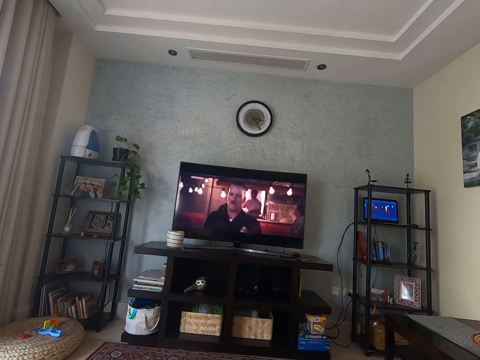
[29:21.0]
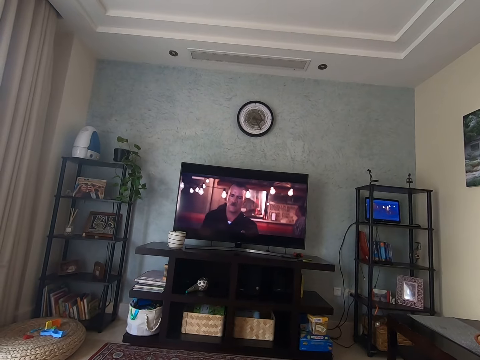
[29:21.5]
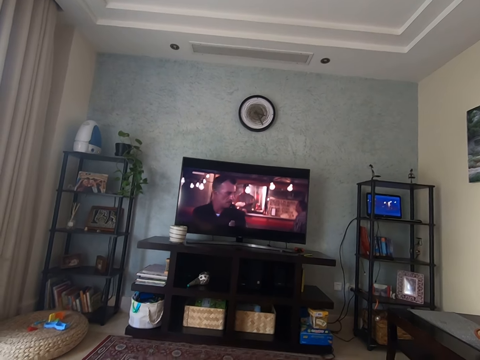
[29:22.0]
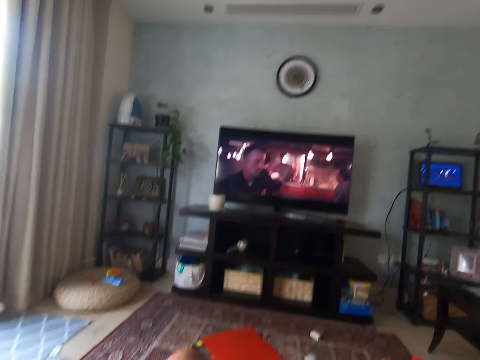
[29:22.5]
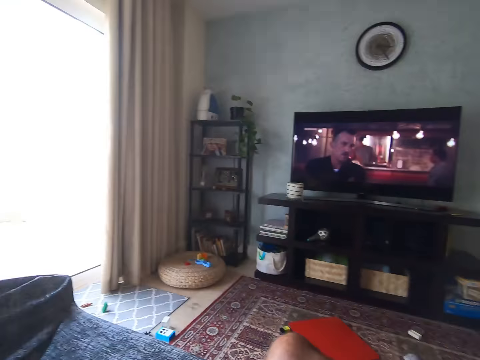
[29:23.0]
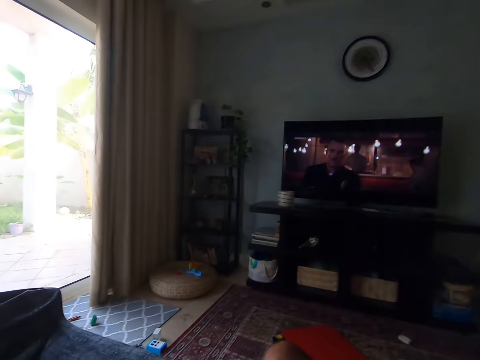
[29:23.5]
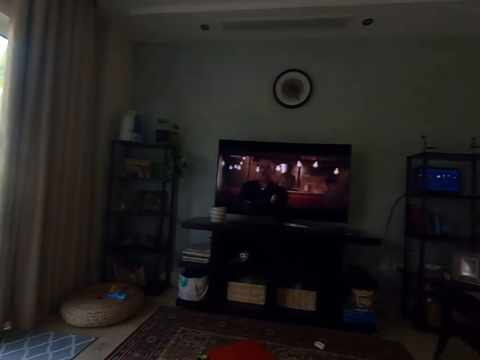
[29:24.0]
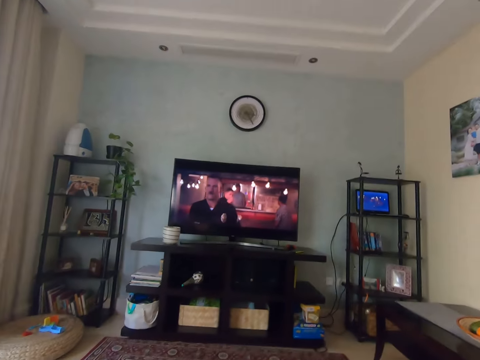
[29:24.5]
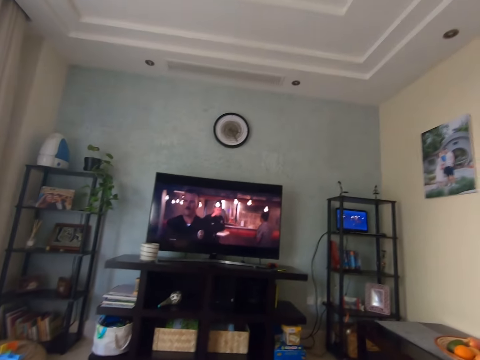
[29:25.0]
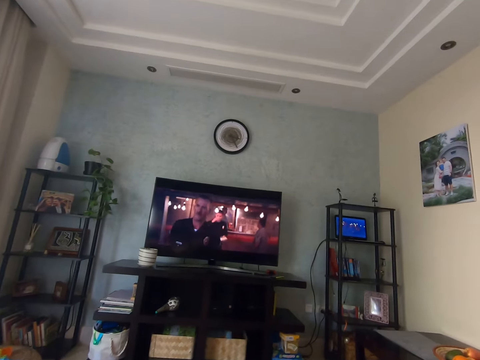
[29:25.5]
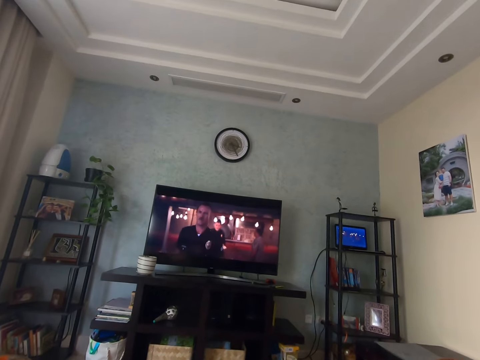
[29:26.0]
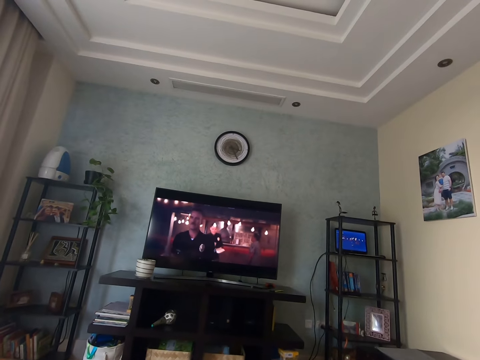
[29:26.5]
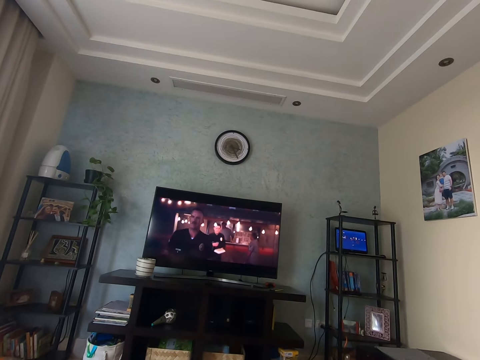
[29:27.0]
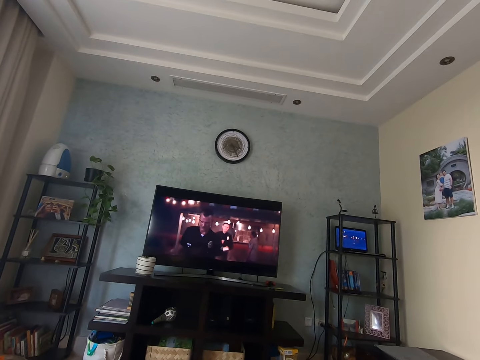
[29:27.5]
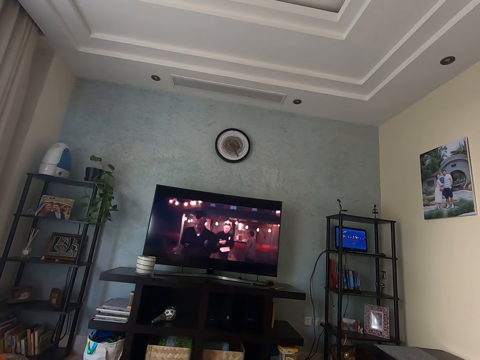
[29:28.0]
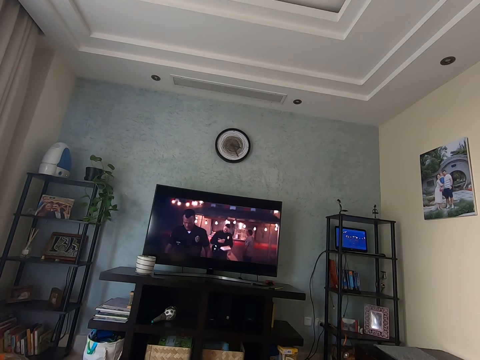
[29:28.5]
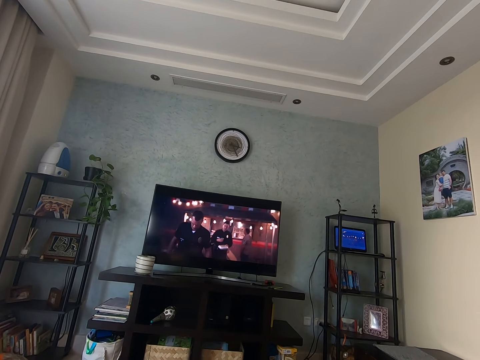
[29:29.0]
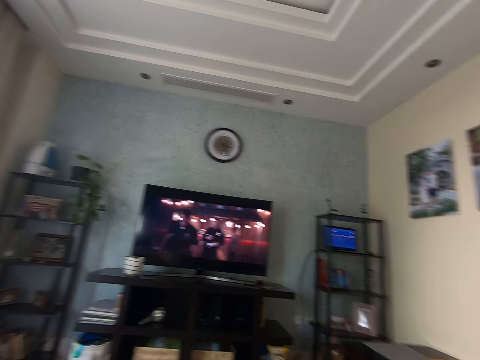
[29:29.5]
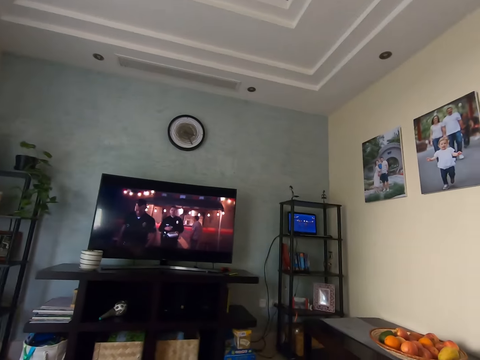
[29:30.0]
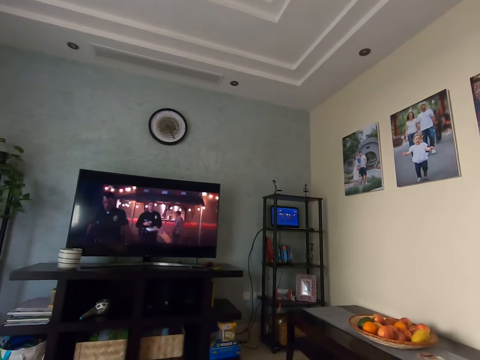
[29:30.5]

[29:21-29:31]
The camera wearer looks around the house. They watch a movie in the television.

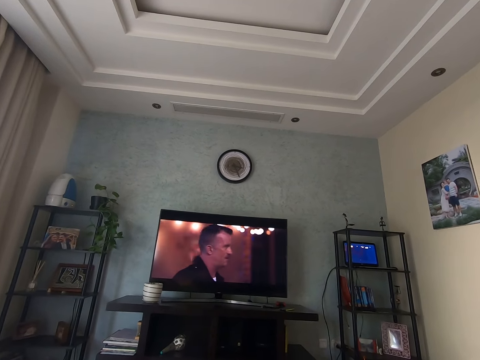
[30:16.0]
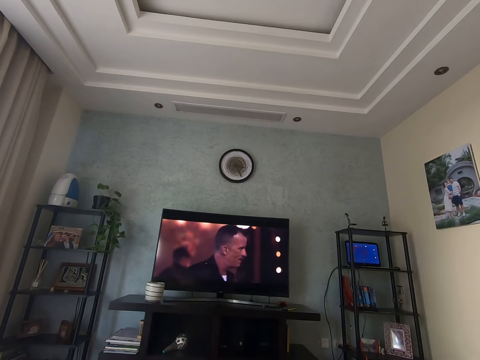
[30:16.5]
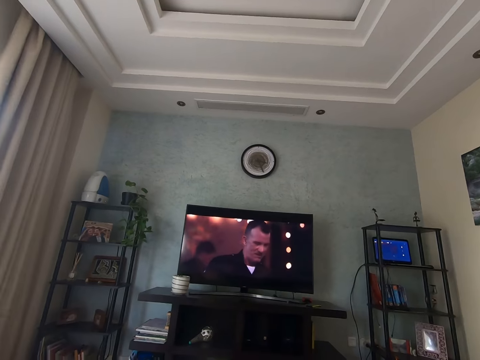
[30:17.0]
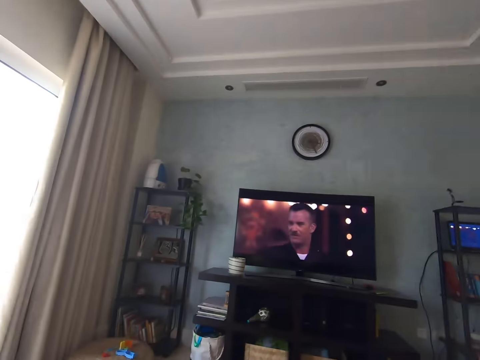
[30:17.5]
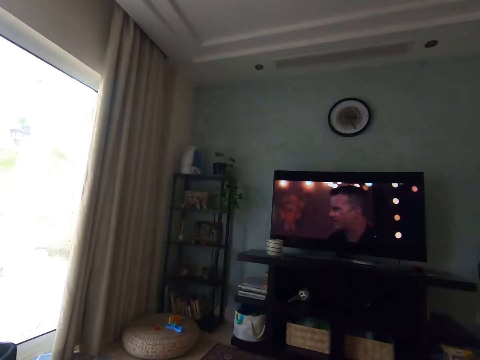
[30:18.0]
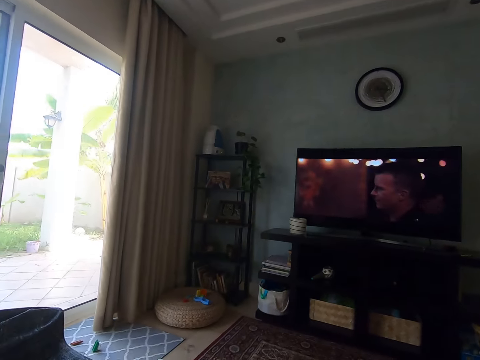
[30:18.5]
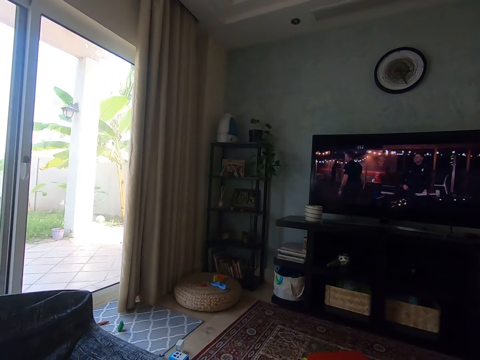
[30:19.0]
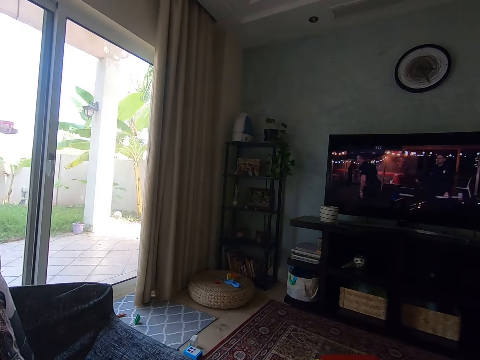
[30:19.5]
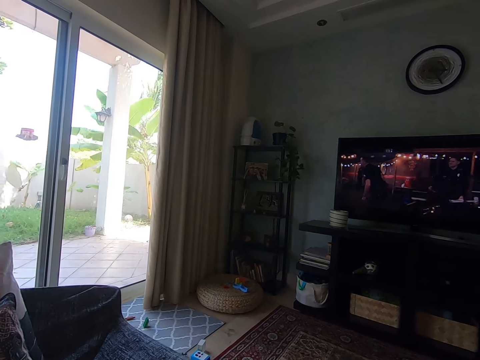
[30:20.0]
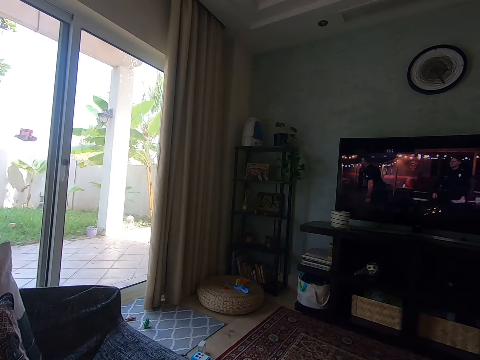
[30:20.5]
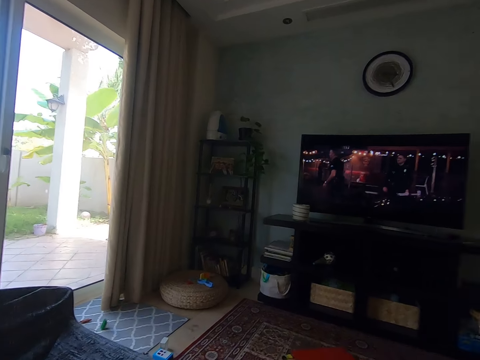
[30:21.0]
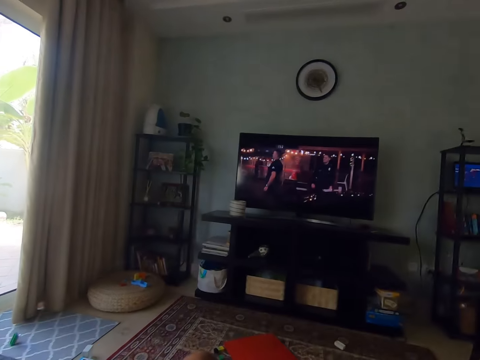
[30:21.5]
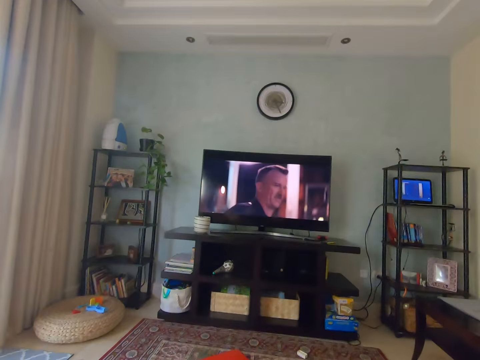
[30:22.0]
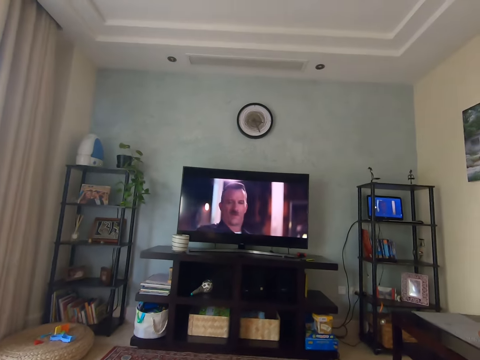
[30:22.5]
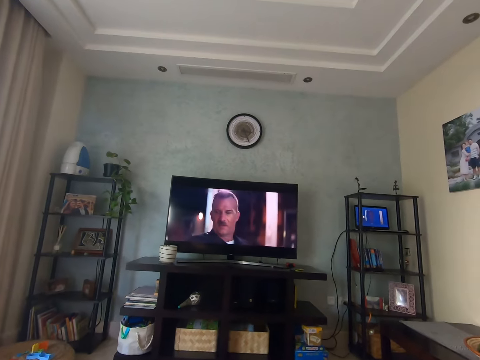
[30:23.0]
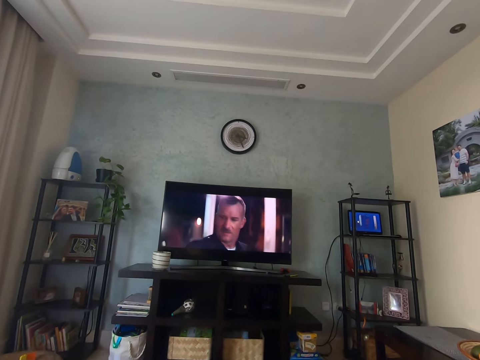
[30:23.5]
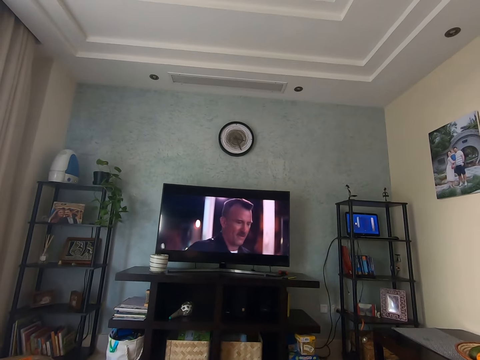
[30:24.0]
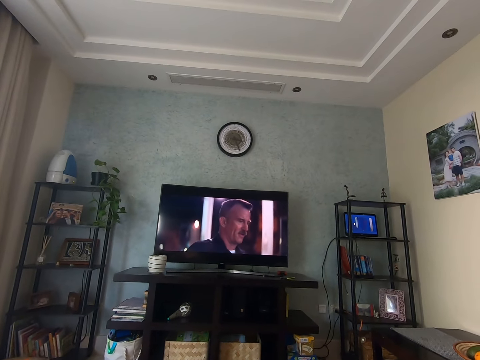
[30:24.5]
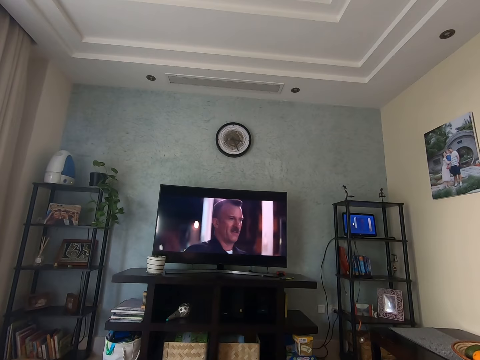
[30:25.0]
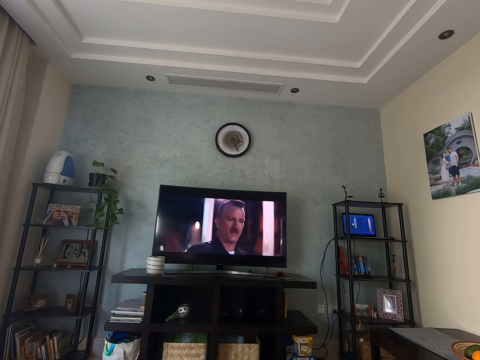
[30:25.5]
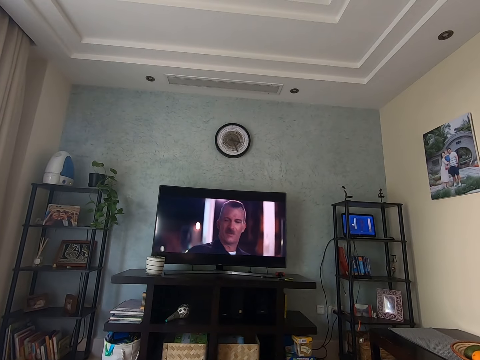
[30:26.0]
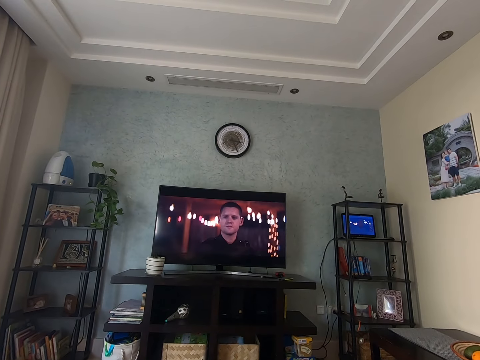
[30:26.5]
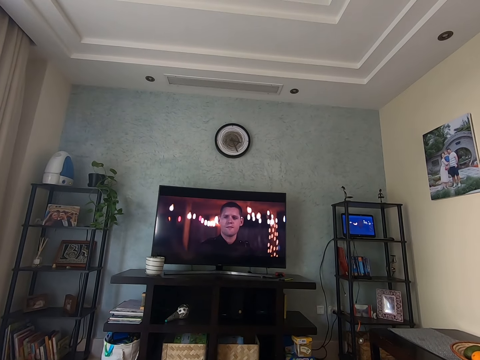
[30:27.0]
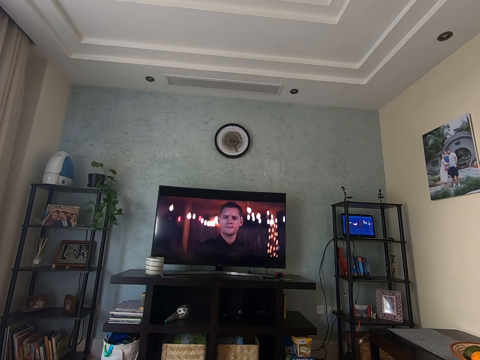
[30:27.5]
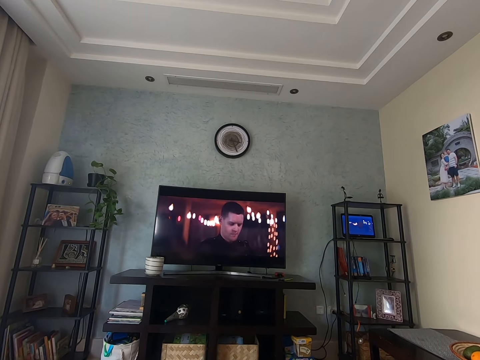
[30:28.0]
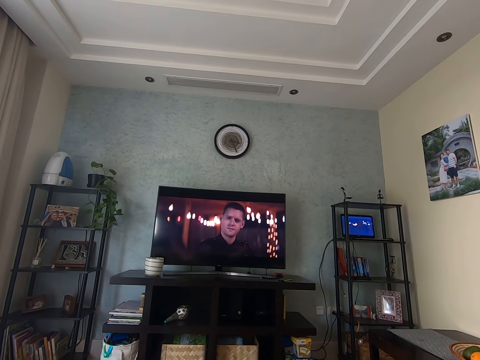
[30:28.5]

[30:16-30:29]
The camera wearer looks around the house. They watch a movie in the television.

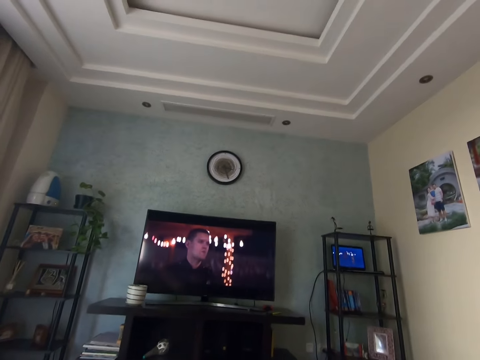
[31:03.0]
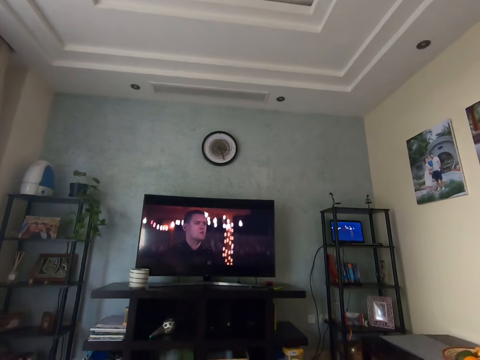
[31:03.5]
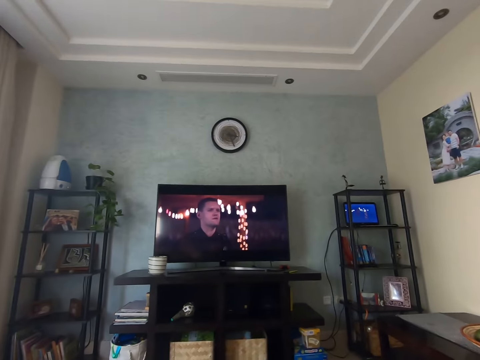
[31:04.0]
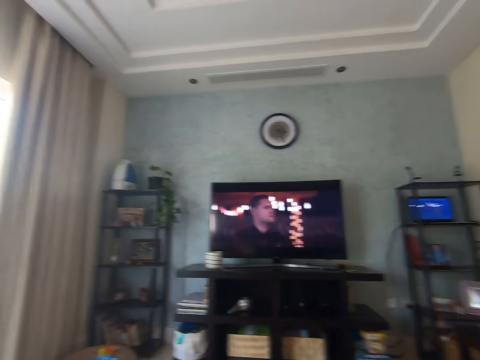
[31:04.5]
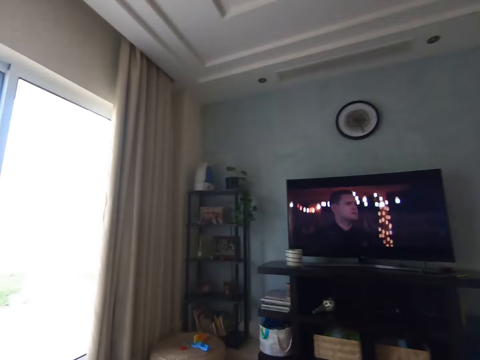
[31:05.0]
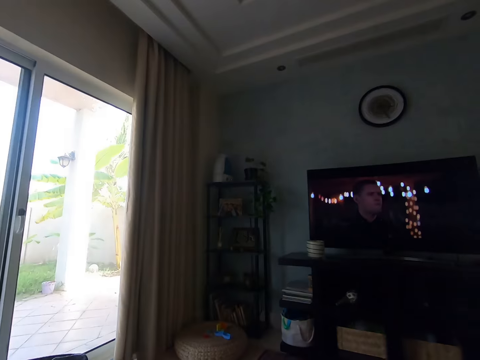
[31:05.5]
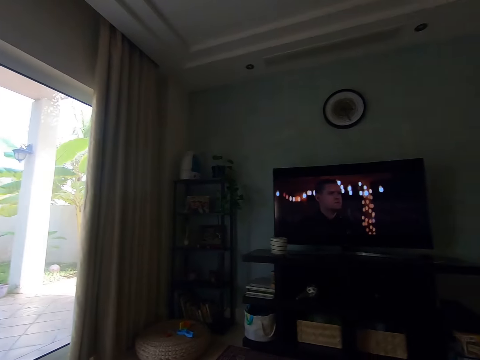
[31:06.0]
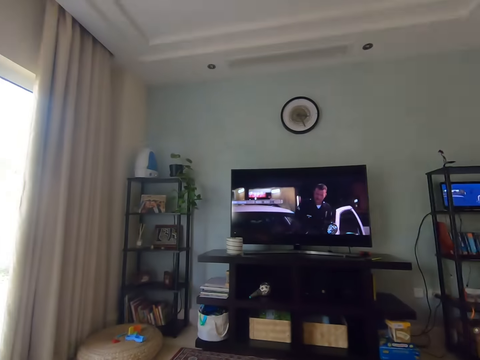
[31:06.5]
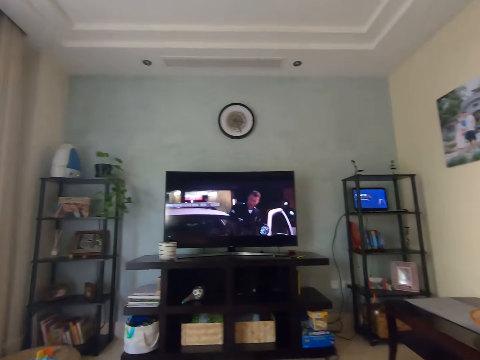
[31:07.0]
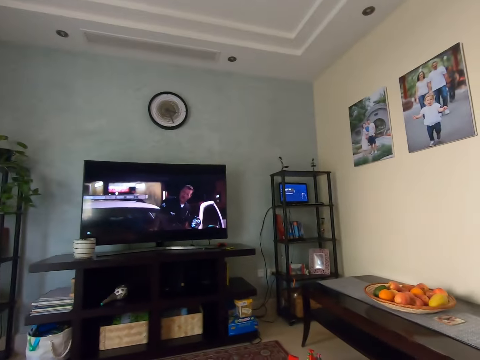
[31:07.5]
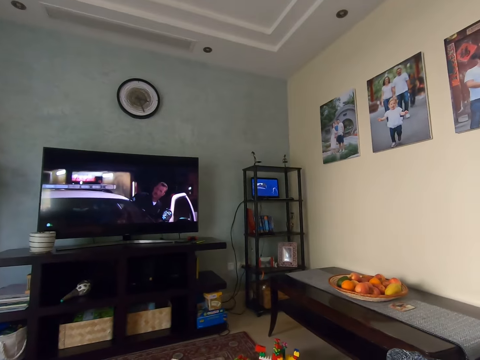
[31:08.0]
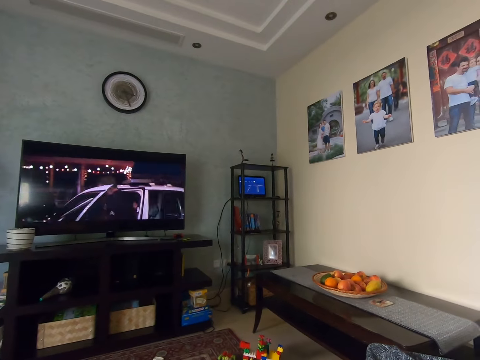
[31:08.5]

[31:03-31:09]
The camera wearer looks around the house. They watch a movie in the television.
